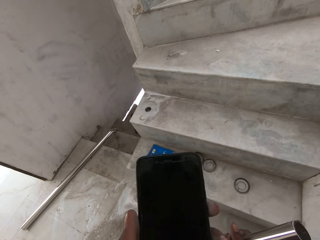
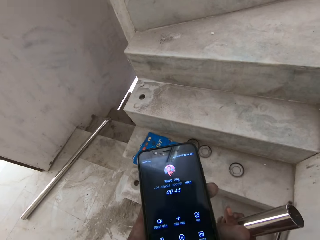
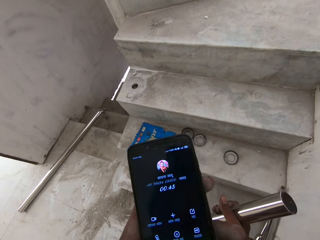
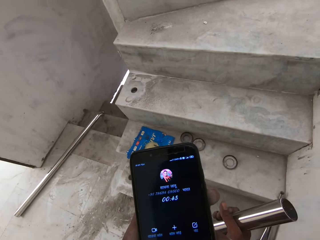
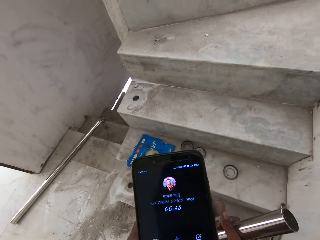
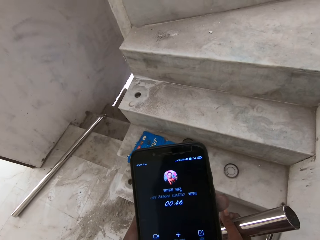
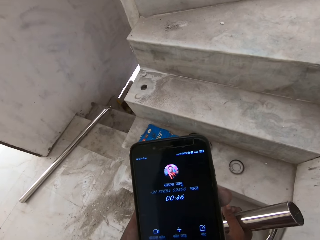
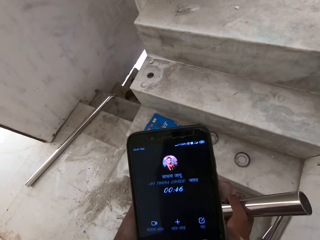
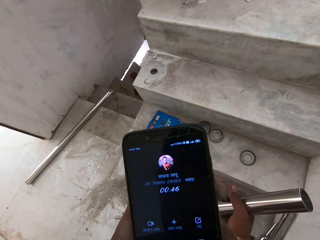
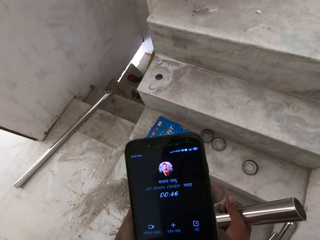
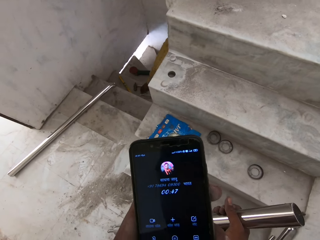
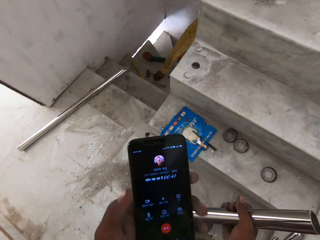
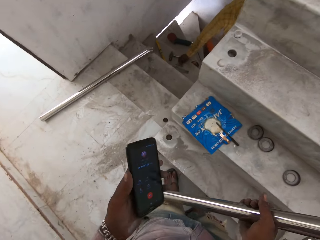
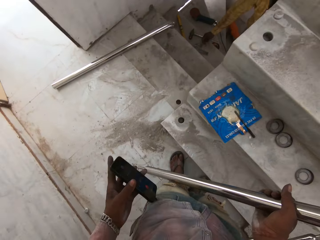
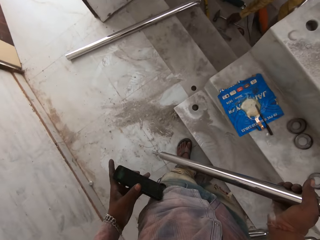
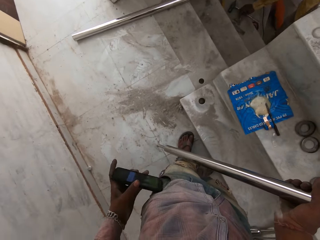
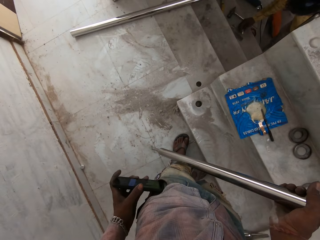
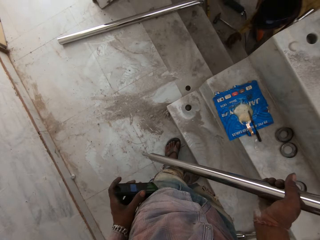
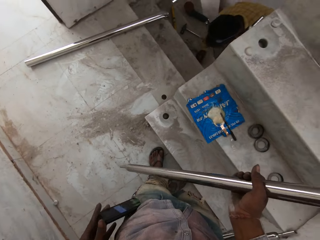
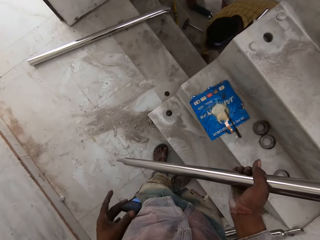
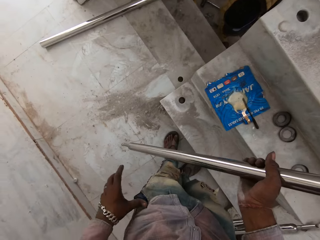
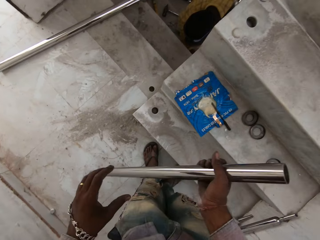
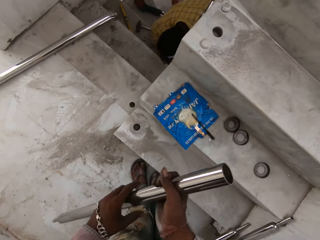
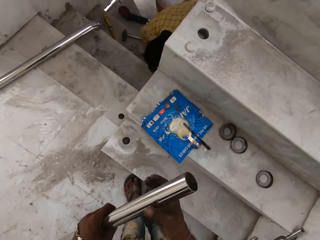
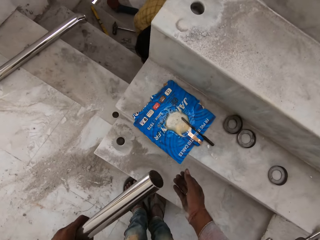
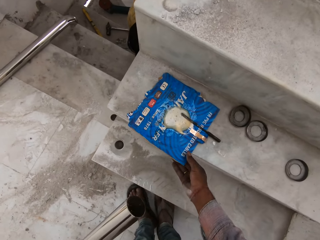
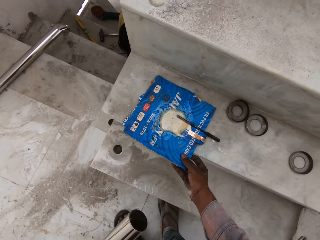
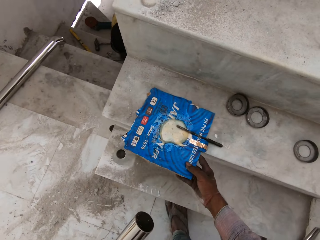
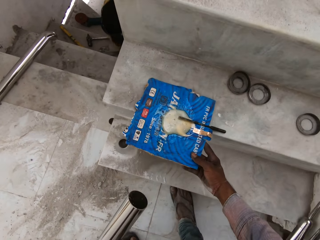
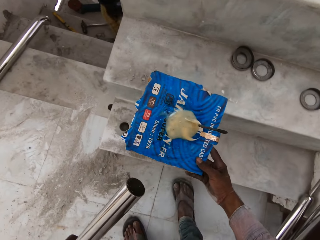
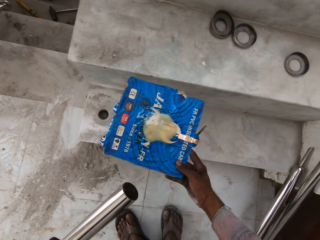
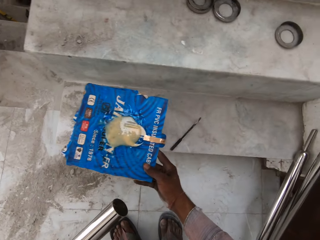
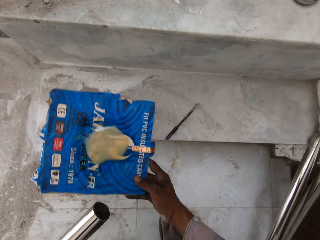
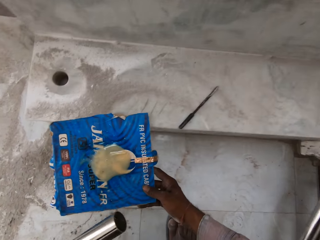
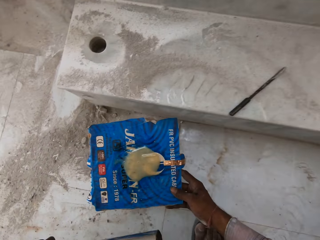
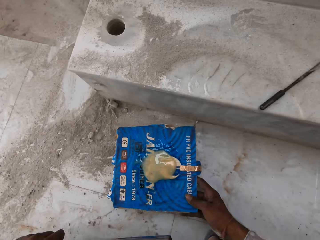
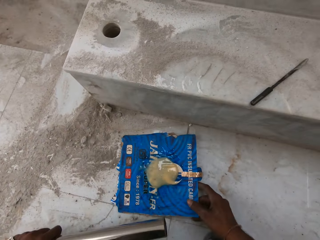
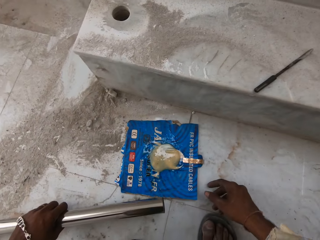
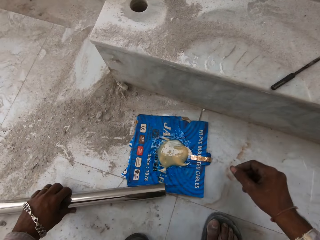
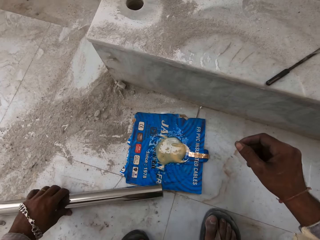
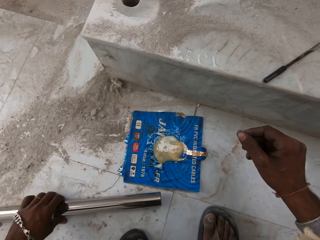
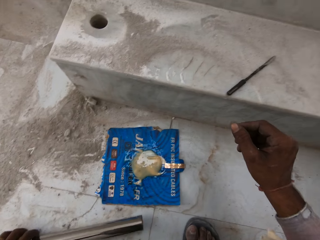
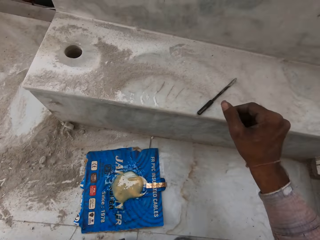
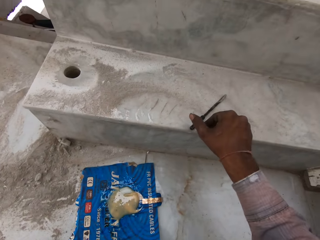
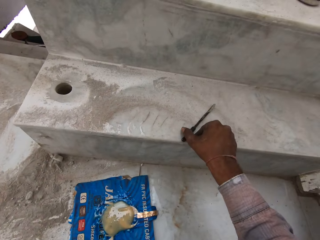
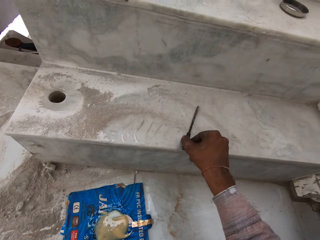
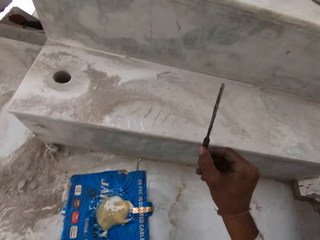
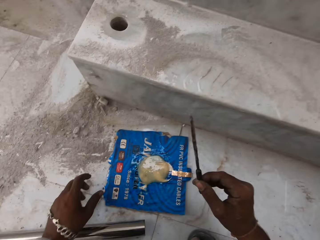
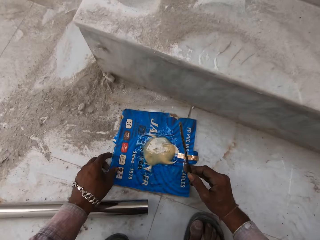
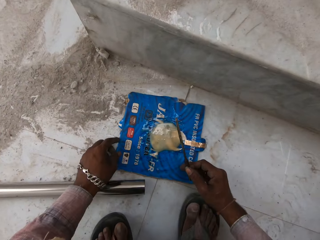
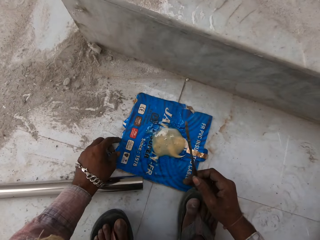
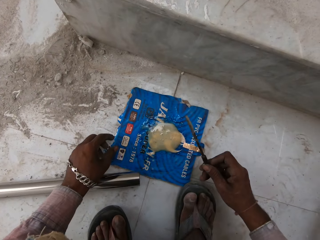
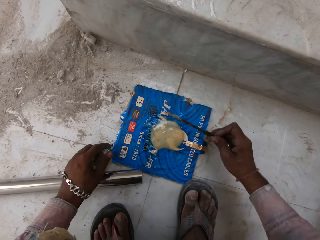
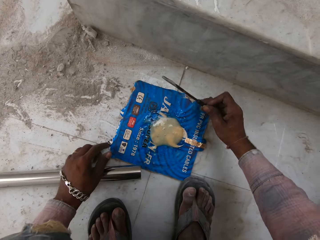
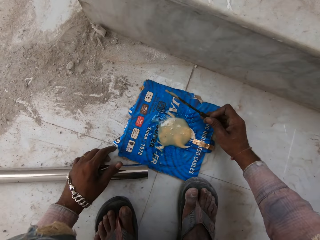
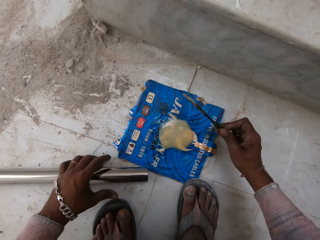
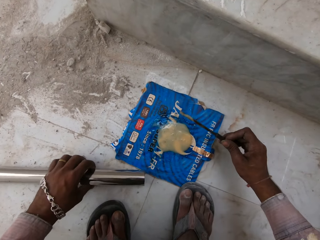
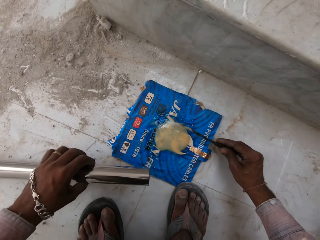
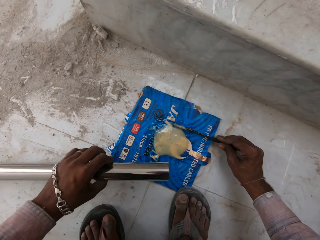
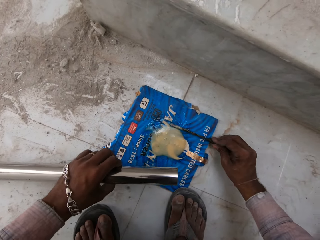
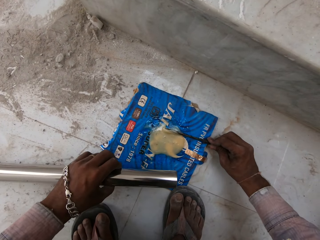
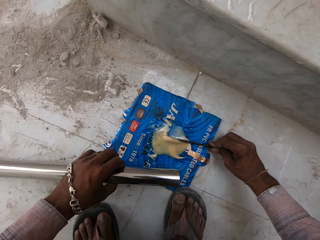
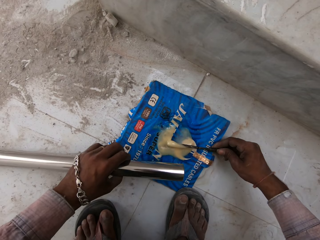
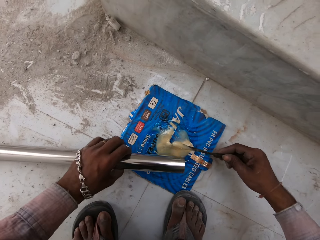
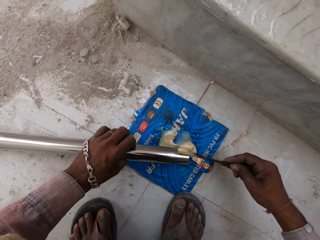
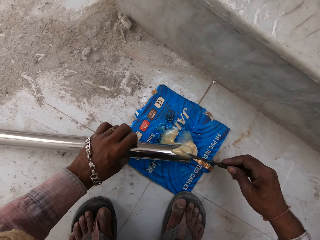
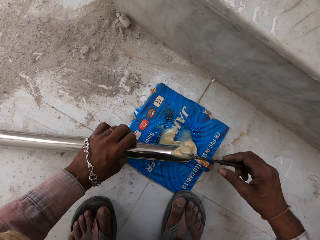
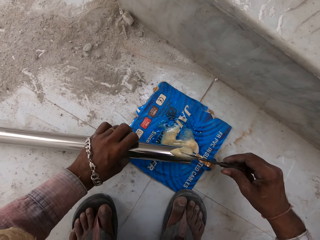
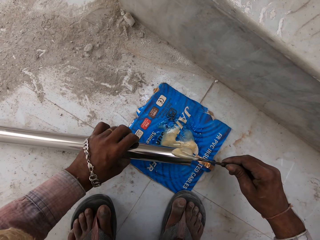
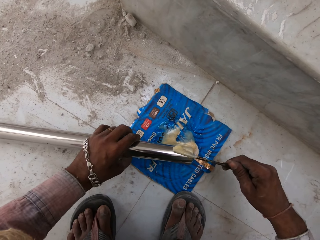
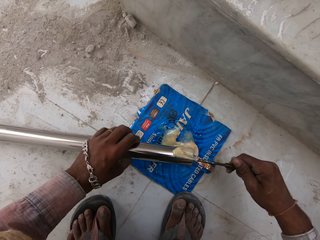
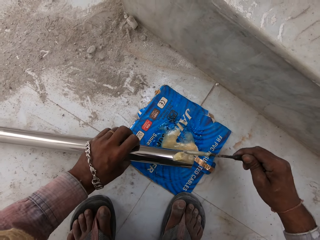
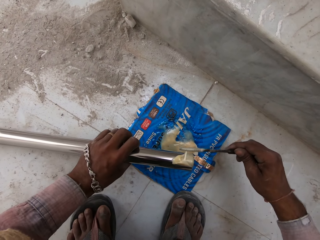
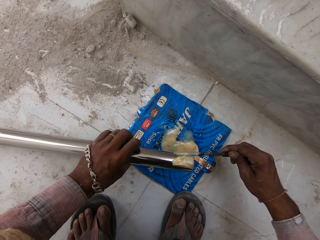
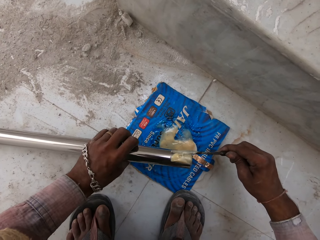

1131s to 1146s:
The camera wearer presses a button at the side of the phone with his left hand. He scrolls the phone. He keeps the phone in his left hand into his pocket. He switches the steel rod in his right hand to his left hand. He moves the carton on the stairs with his right hand. He takes the piece of the carton. He picks up the screwdriver on the stairs with his right hand. He moves the carton on the floor with his left hand. He picks up the steel rod on the floor with his left hand. He scoops some gum on the carton on the floor with the screwdriver in his right hand. He applies the gum on the screwdriver on the steel rod in his left hand.

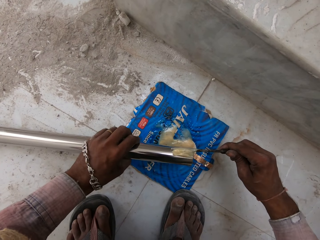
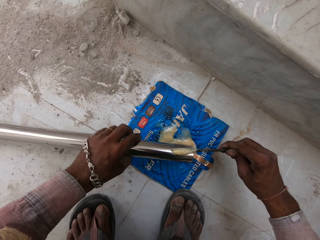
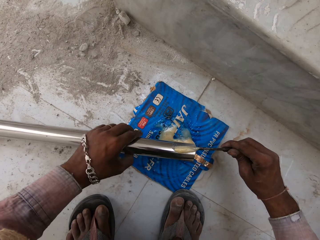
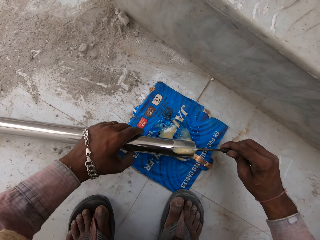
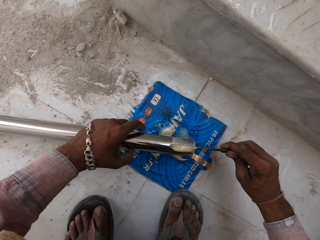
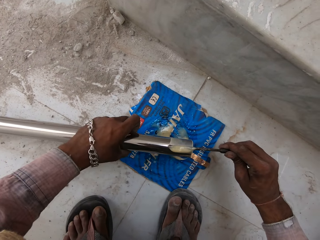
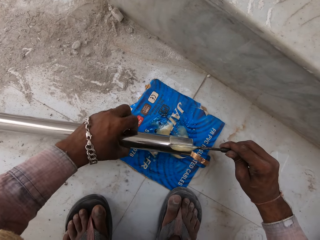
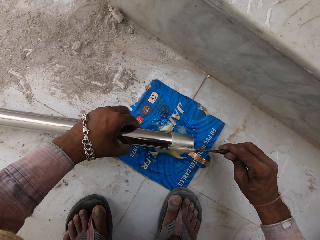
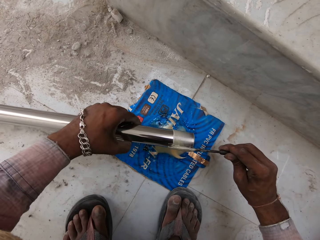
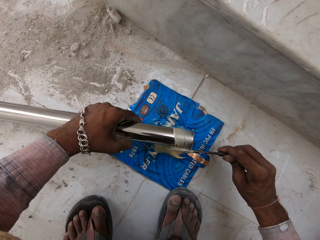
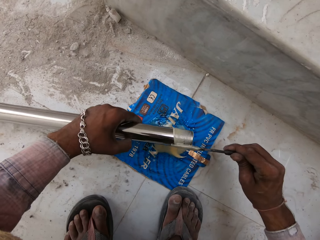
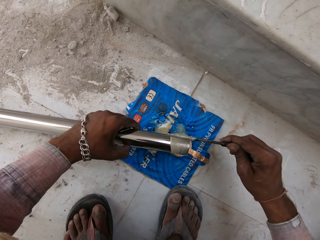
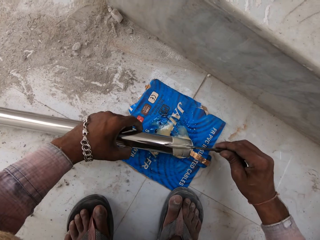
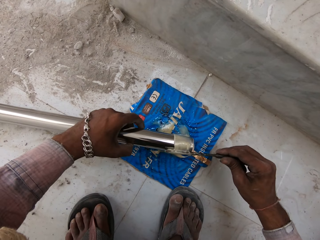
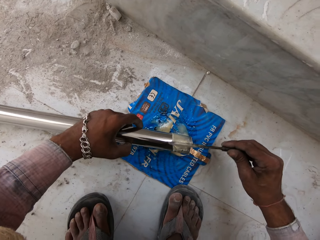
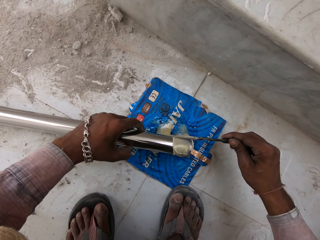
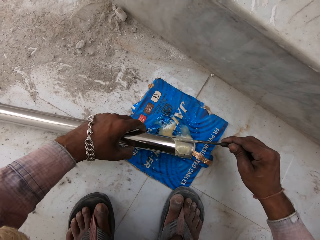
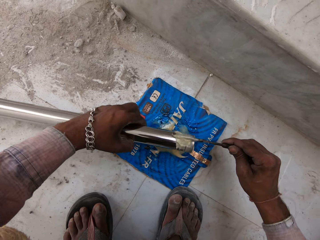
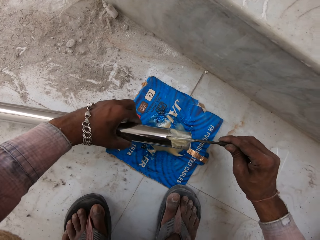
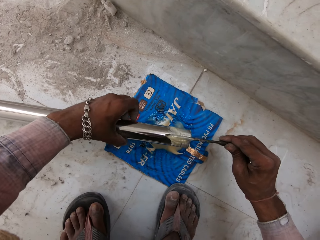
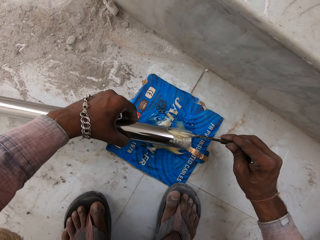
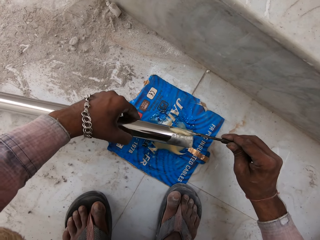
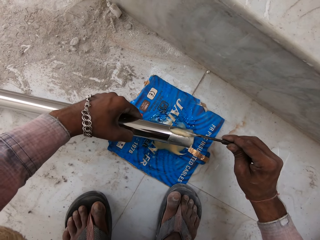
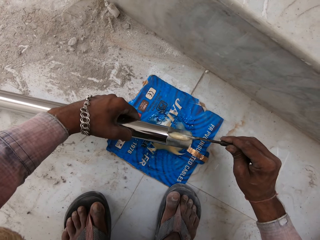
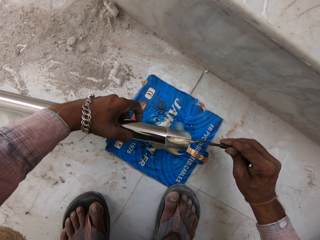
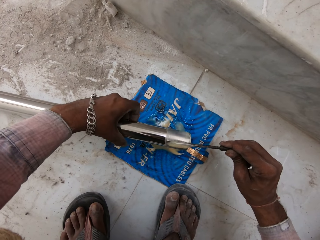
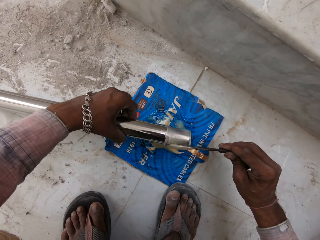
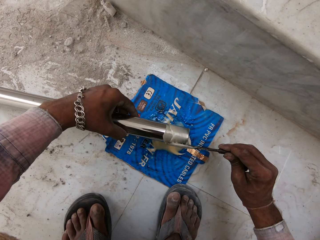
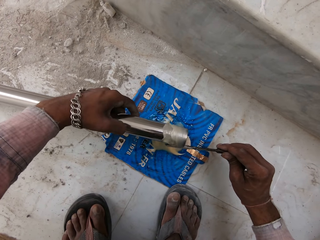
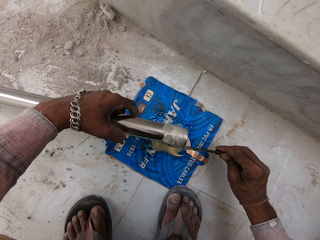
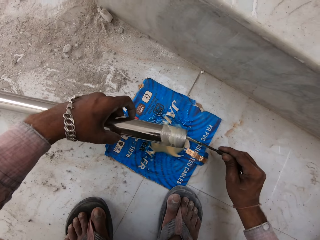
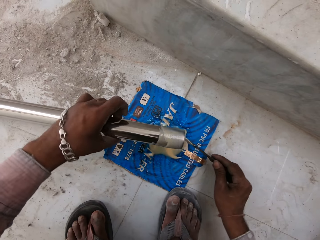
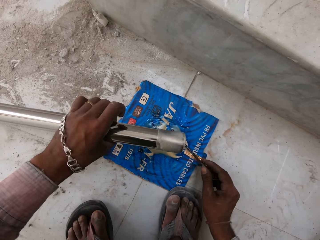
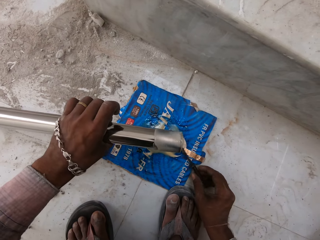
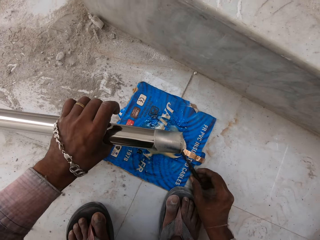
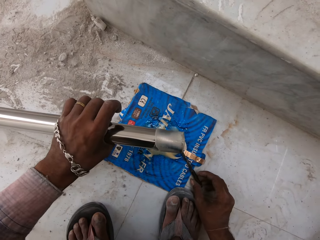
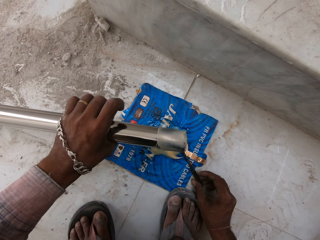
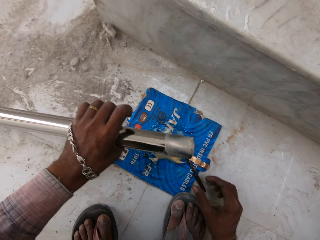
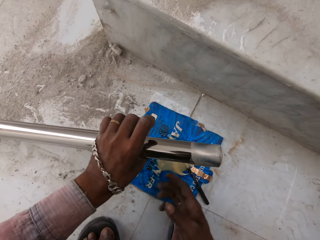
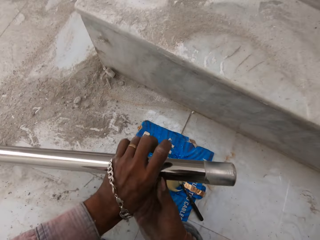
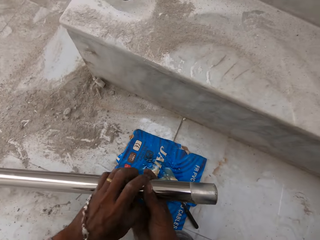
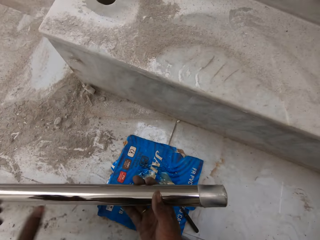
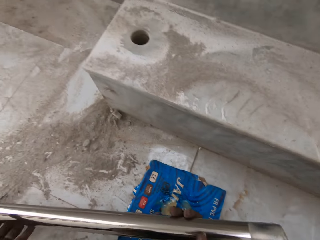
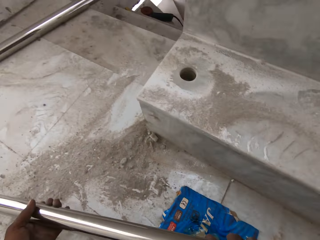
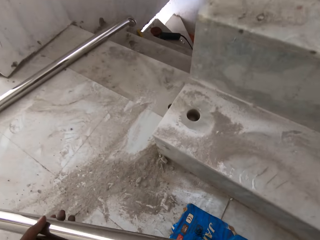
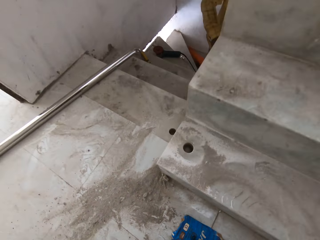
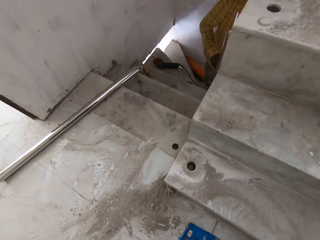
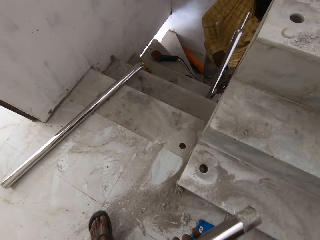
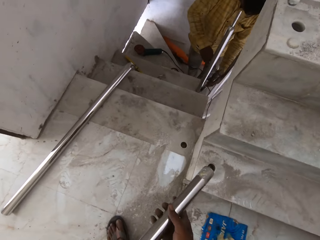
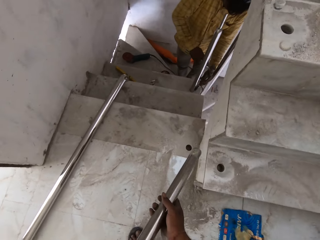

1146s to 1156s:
The camera wearer holds the steel rod in his left hand with his right hand.
